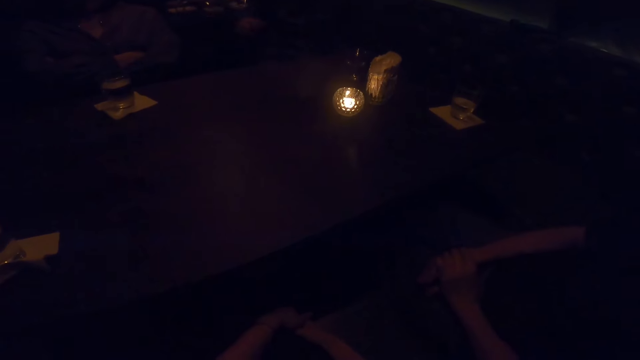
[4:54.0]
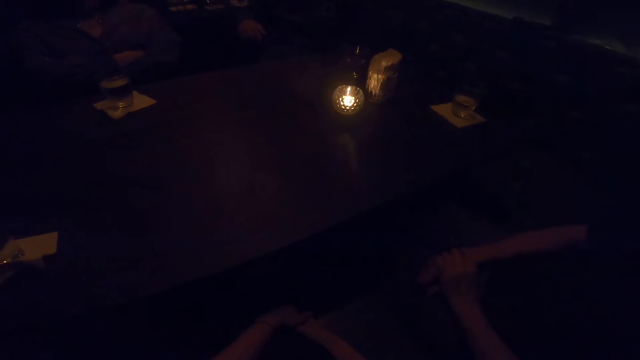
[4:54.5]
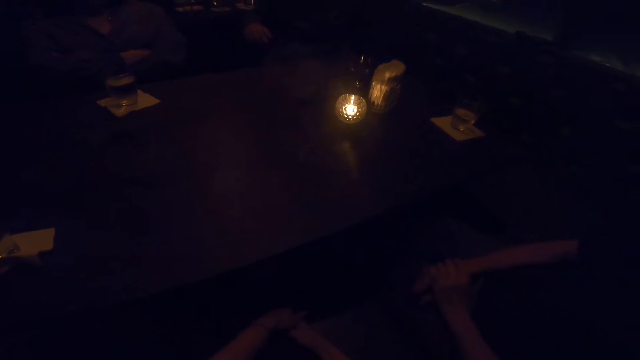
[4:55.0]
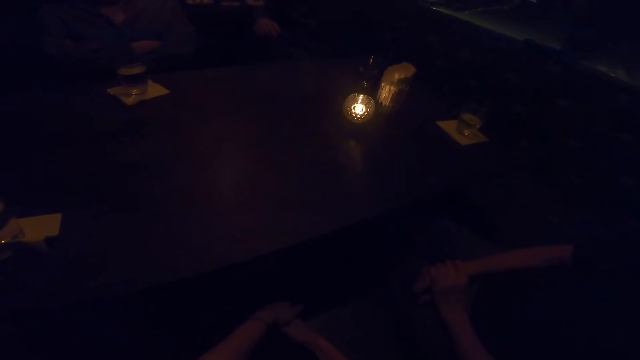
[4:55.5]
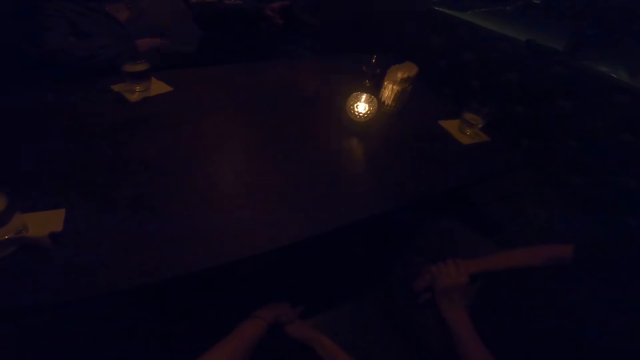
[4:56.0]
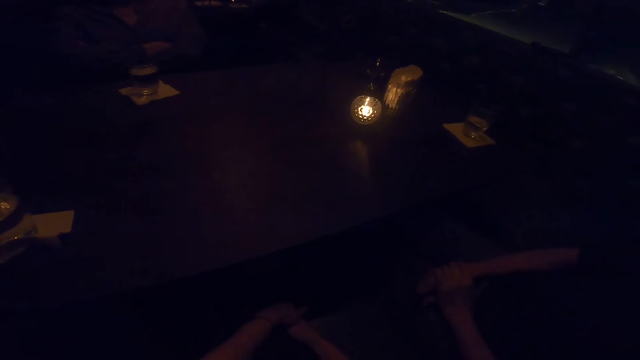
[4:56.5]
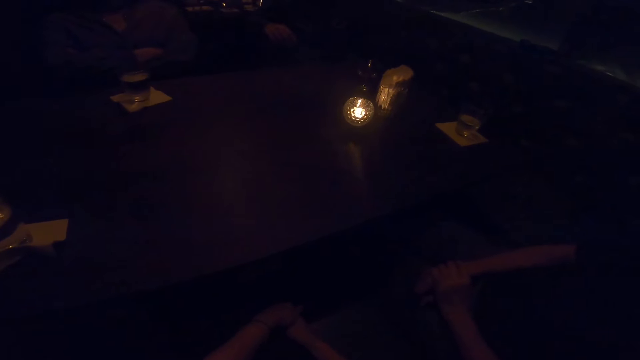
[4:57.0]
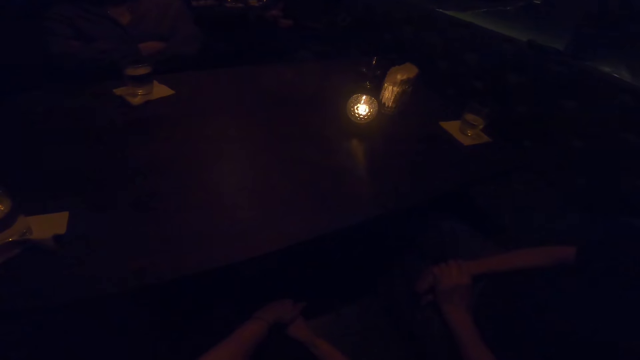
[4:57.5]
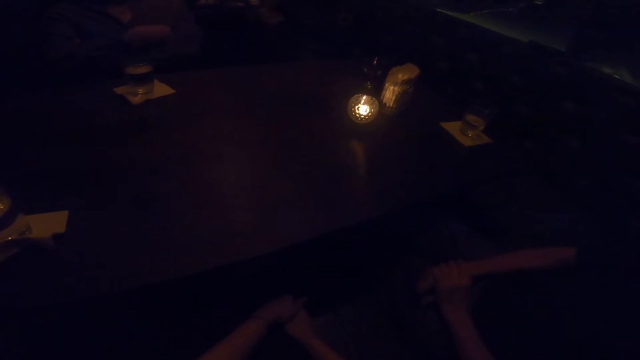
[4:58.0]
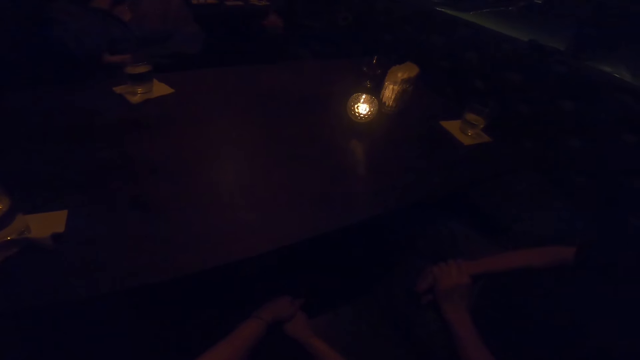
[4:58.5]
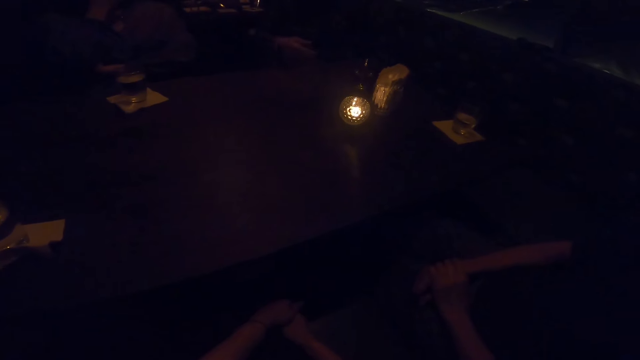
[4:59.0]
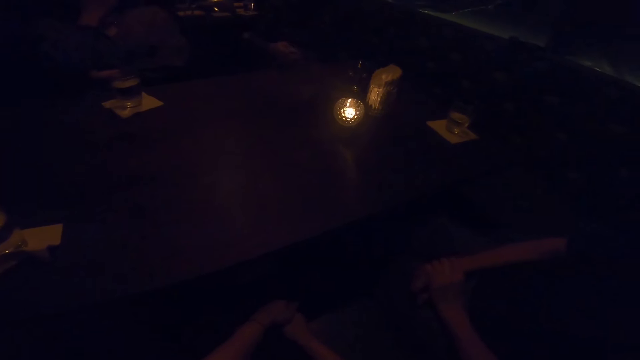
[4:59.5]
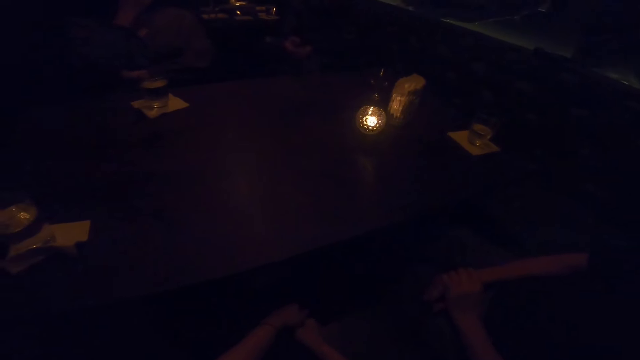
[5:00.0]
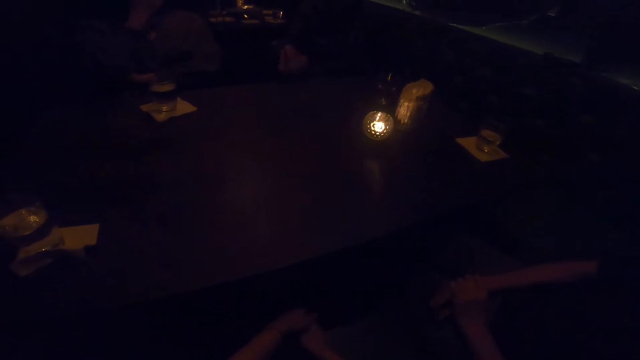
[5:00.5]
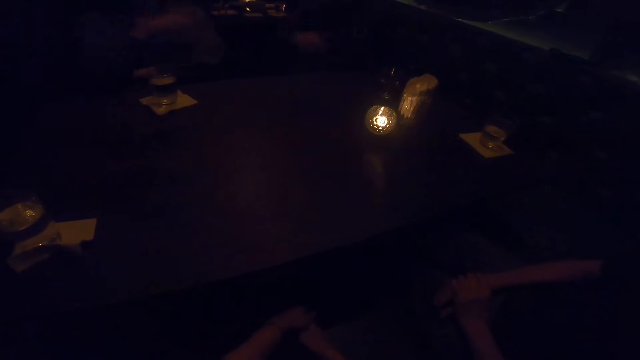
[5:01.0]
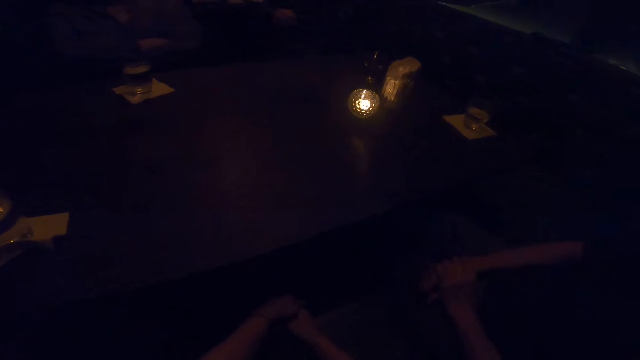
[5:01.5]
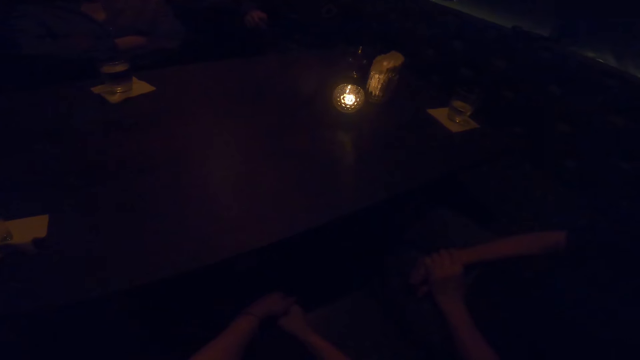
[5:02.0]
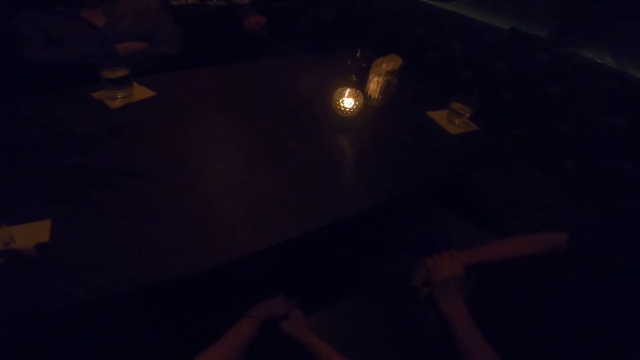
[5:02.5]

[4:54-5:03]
A man gesticulates with both hands. A woman touches her face. The man talks to the woman, another woman and the camera wearer.

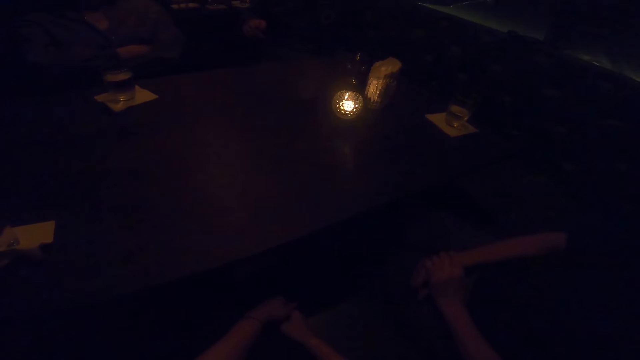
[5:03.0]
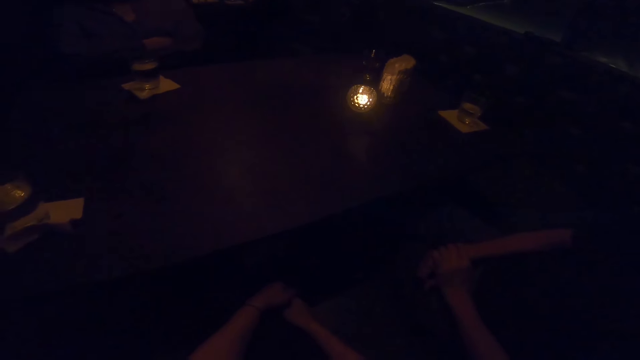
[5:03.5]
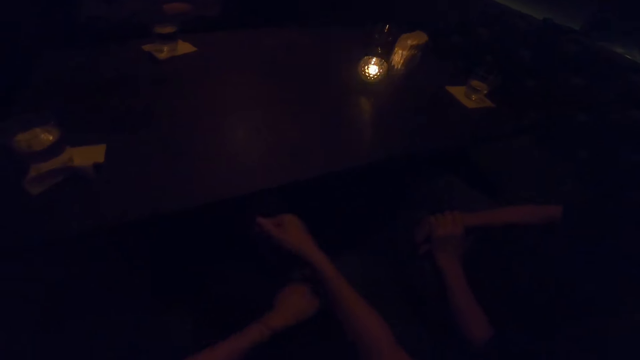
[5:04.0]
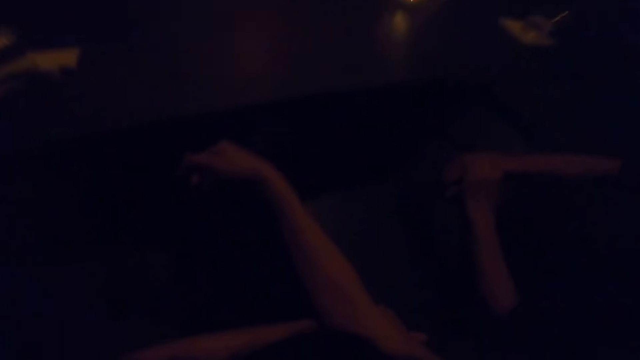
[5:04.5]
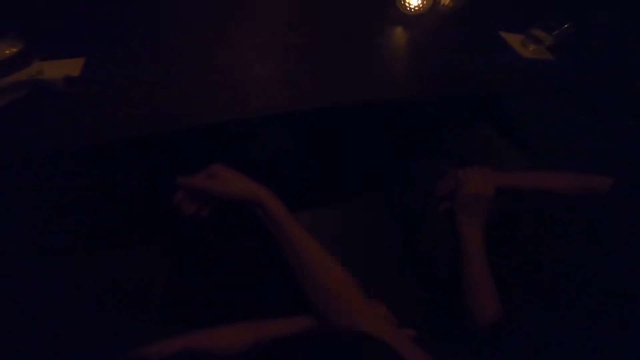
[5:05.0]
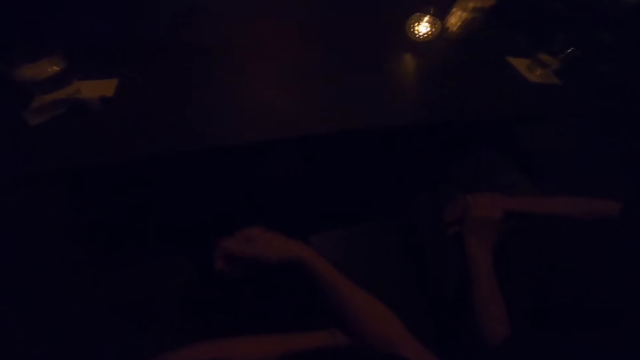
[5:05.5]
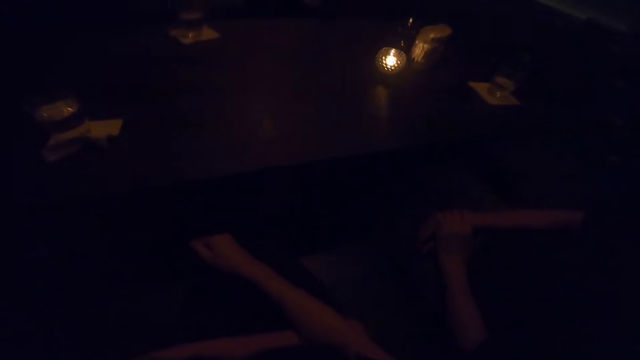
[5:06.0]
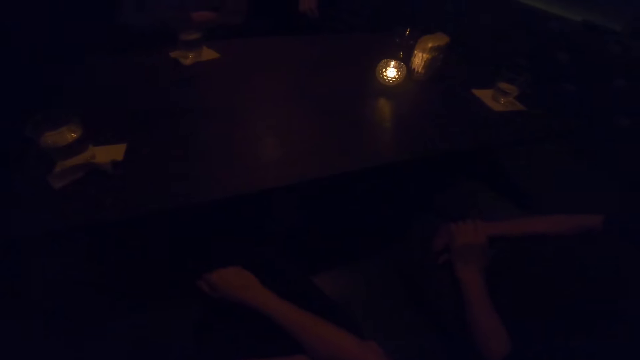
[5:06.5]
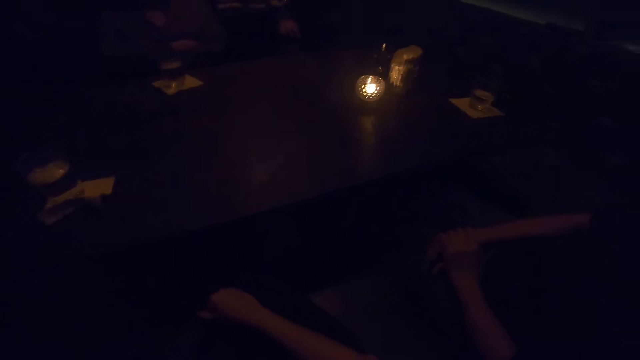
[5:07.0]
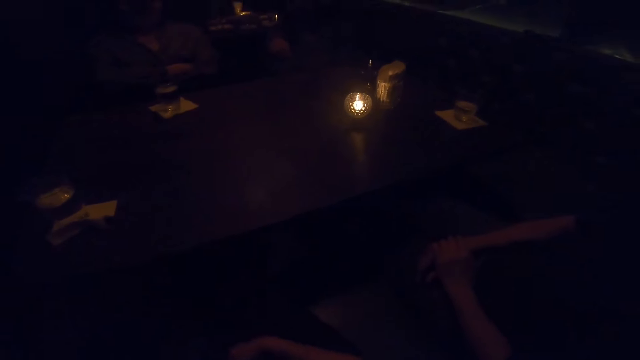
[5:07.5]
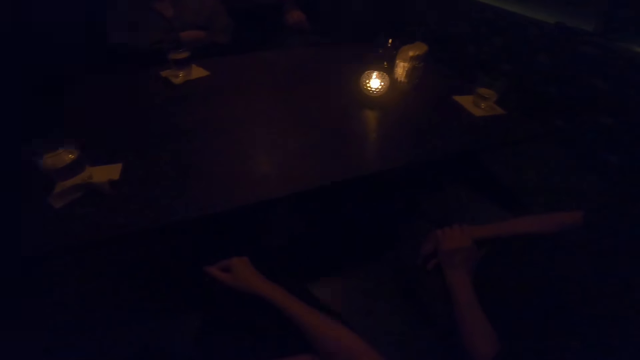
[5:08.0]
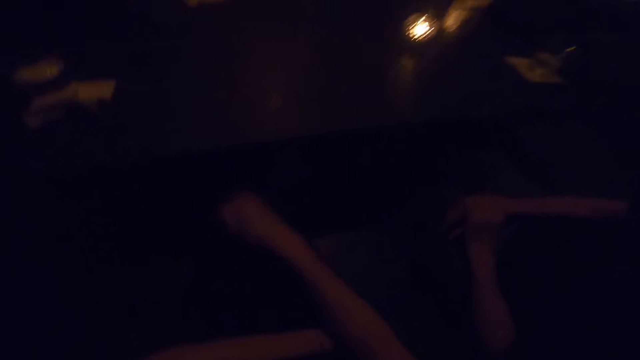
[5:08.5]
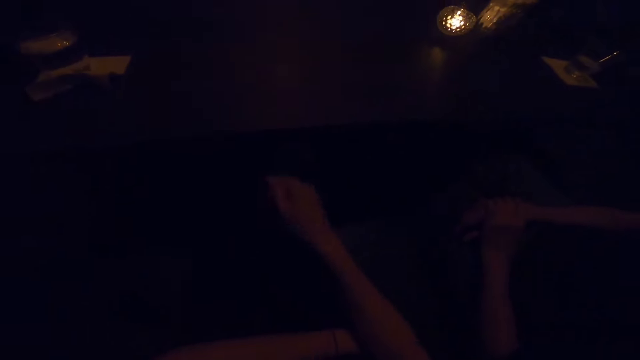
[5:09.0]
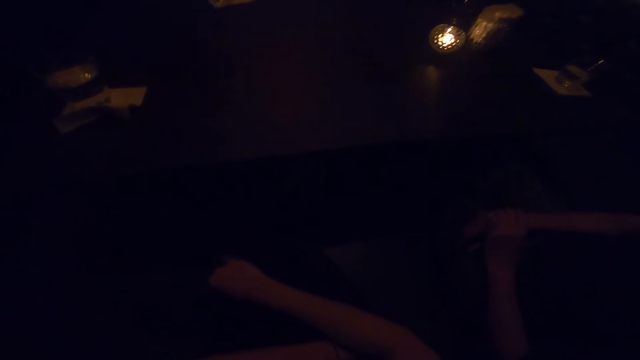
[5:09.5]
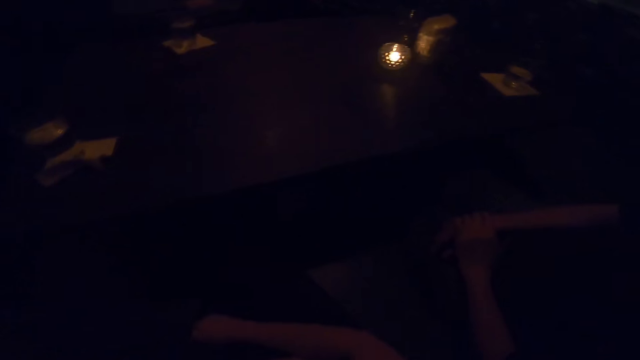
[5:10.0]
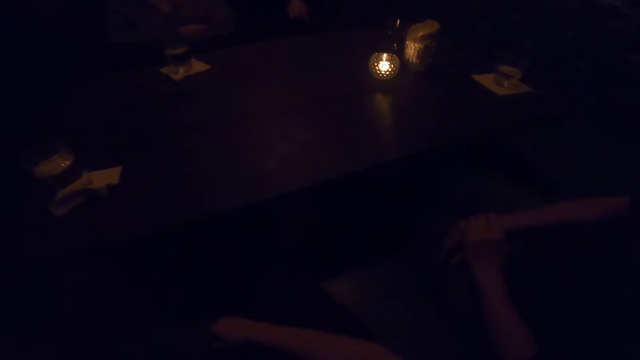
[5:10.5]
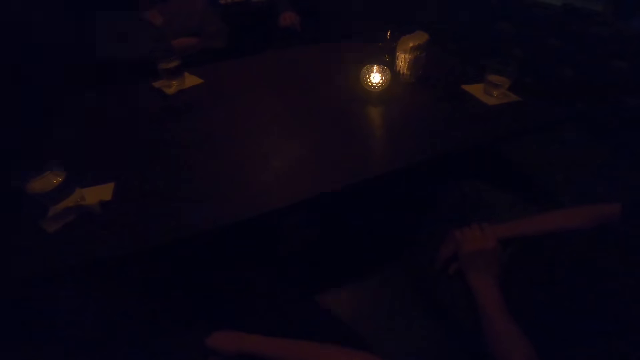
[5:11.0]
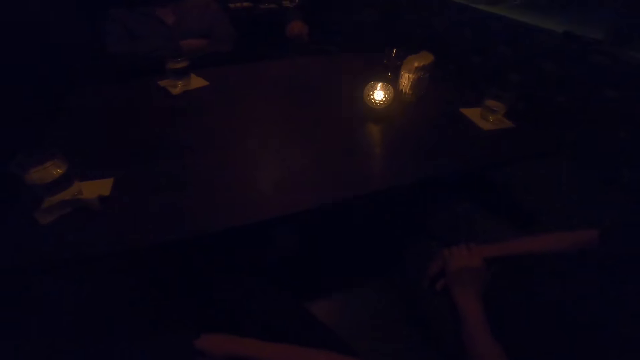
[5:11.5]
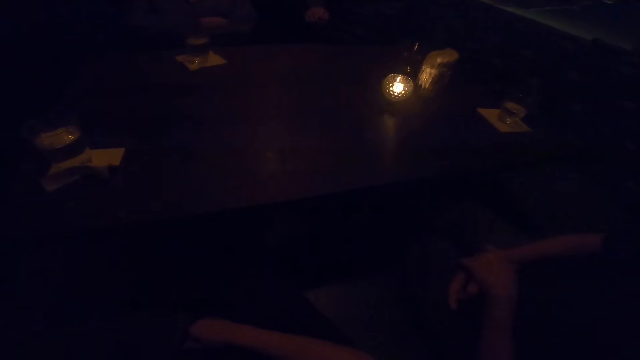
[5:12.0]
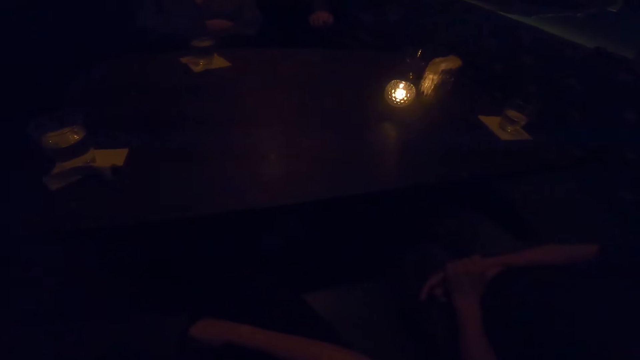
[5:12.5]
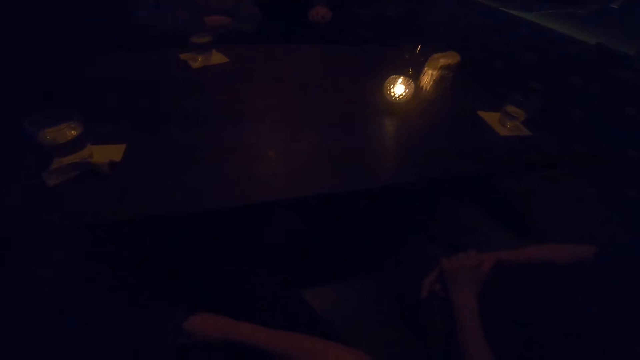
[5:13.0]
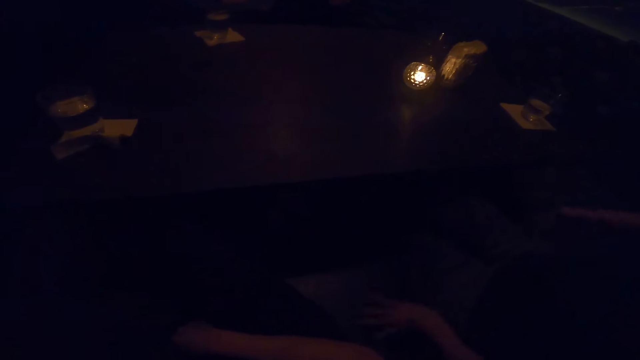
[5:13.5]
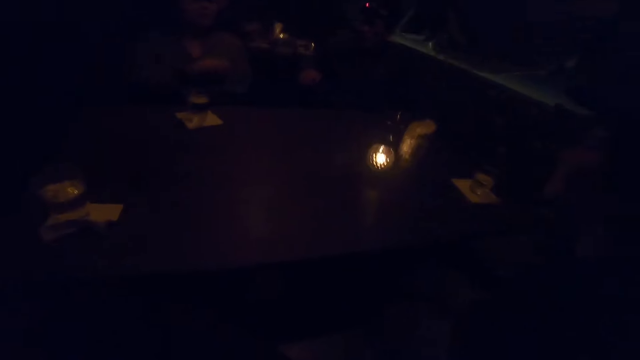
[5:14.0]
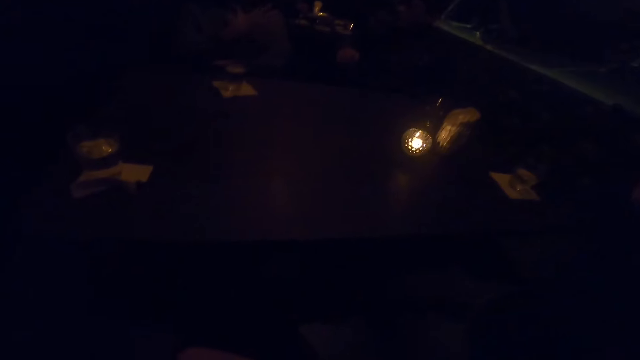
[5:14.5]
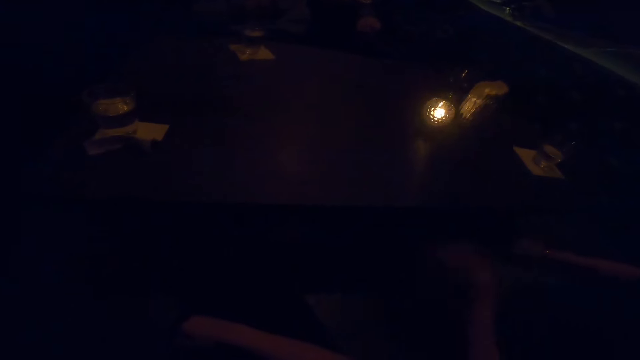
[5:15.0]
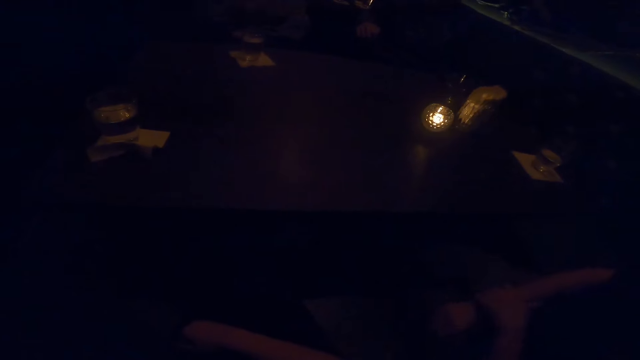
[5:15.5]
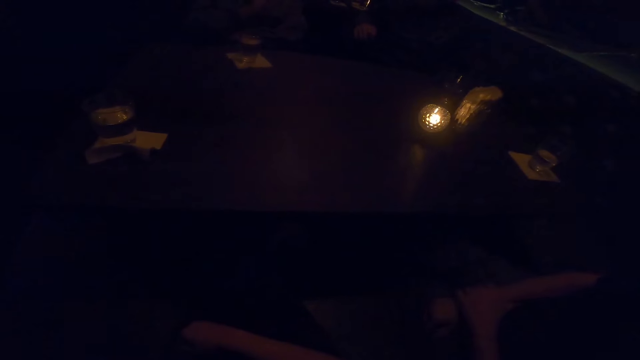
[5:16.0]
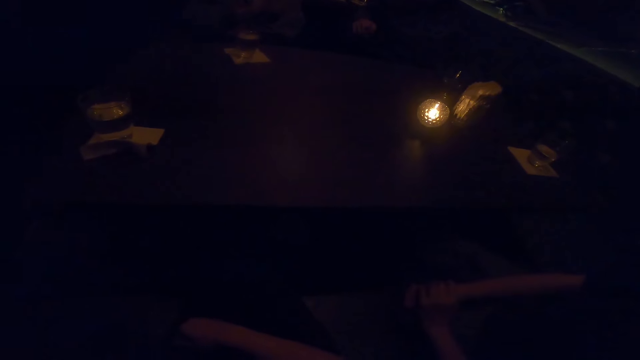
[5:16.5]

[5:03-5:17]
The camera wearer moves her hands. She wipes her cloth. A man talks to a woman, another woman and the camera wearer. The camera wearer wipes her cloth. The man talks to the first woman, the other woman and the camera wearer. A woman interacts with the man. The man talks to the first woman, the other woman and the camera wearer again. The other woman changes her position. The first woman converses with the man, the other woman and the camera wearer.
